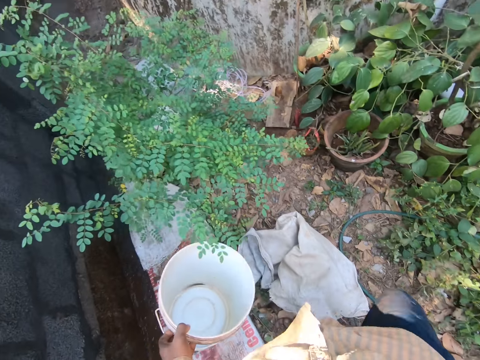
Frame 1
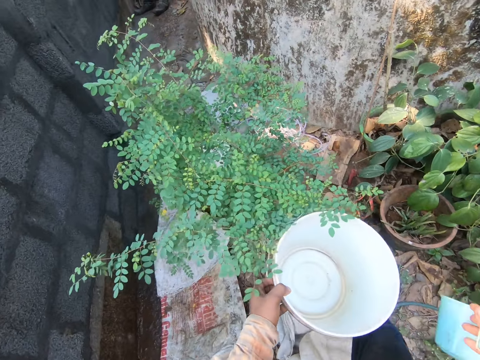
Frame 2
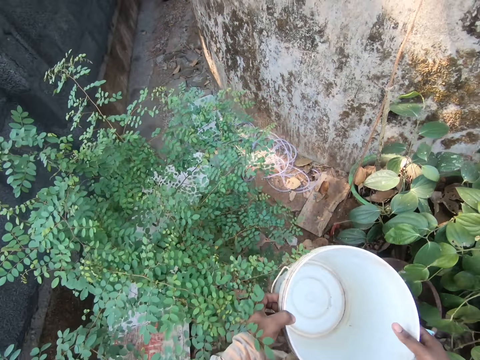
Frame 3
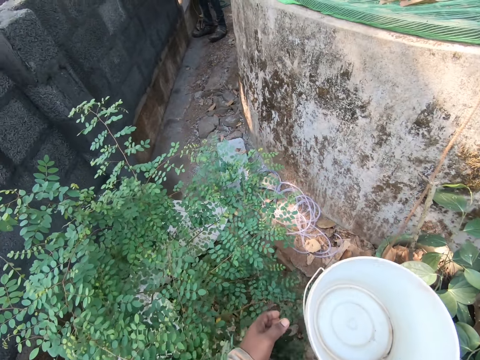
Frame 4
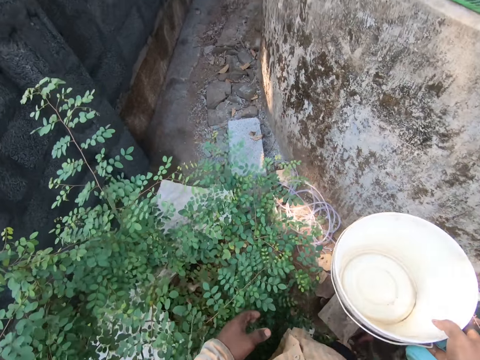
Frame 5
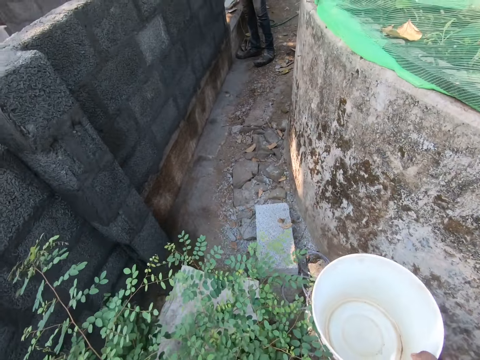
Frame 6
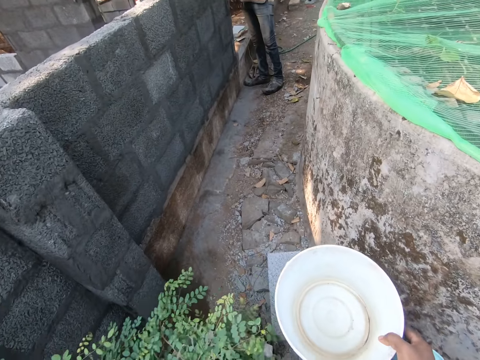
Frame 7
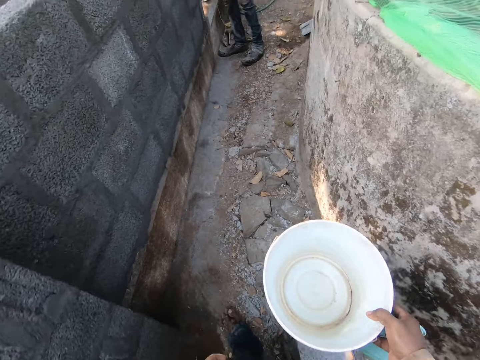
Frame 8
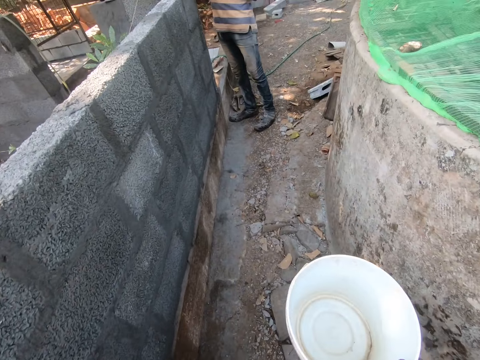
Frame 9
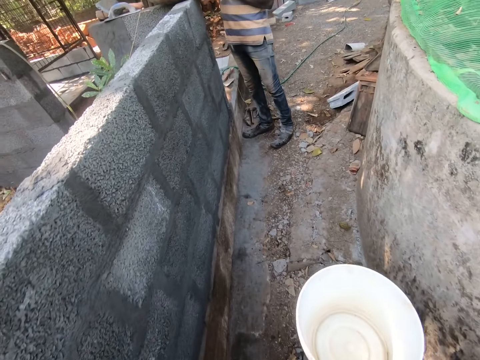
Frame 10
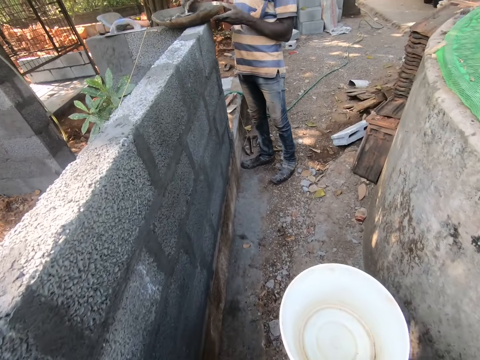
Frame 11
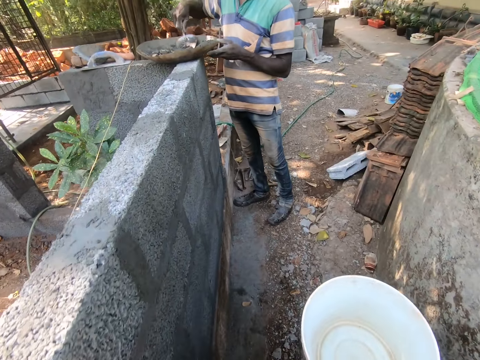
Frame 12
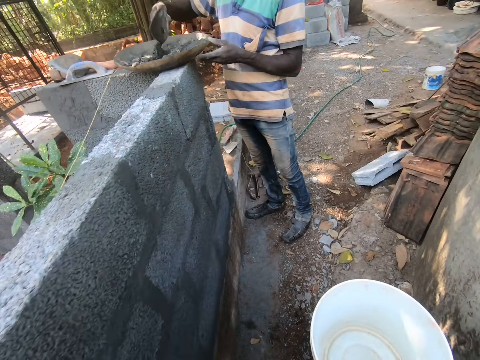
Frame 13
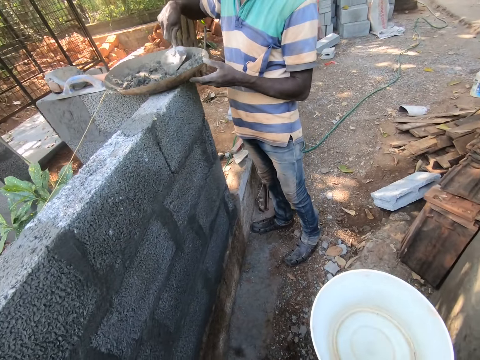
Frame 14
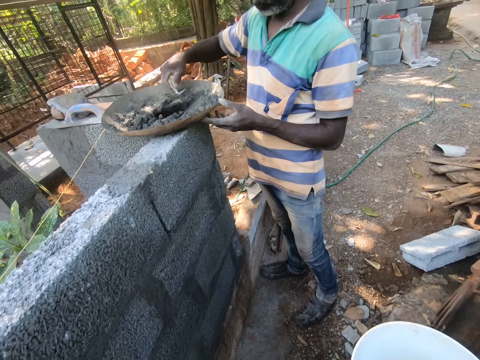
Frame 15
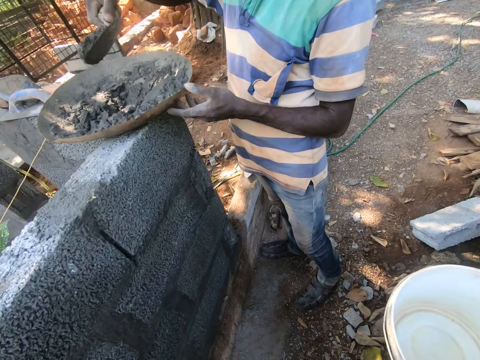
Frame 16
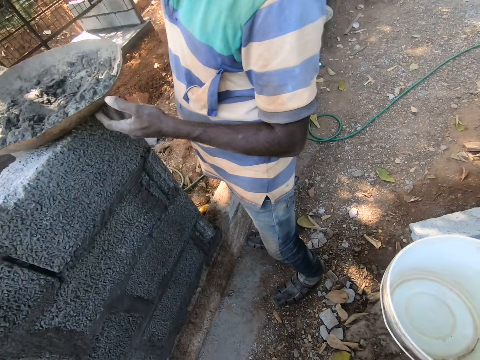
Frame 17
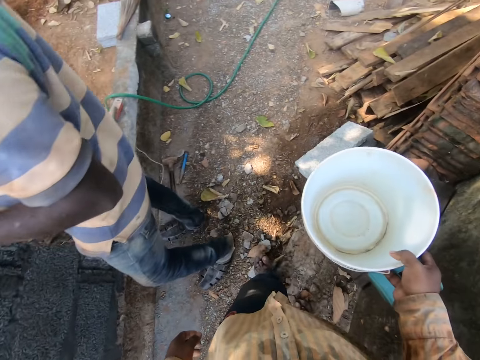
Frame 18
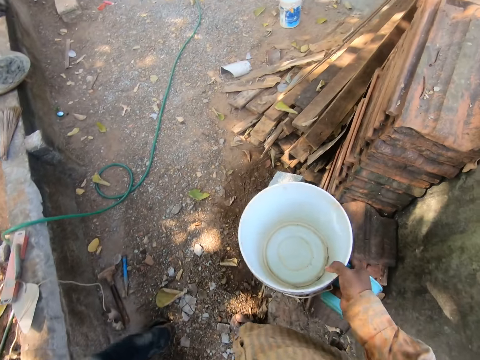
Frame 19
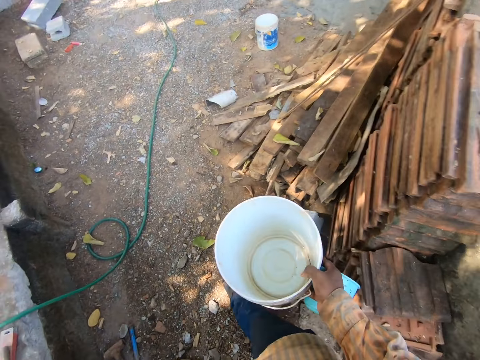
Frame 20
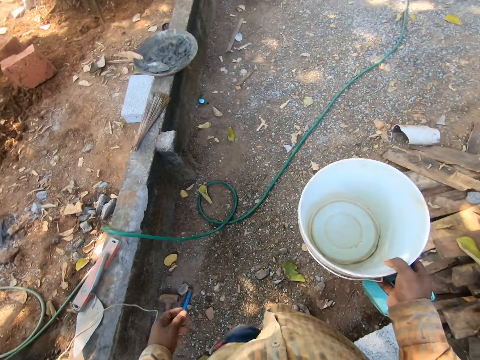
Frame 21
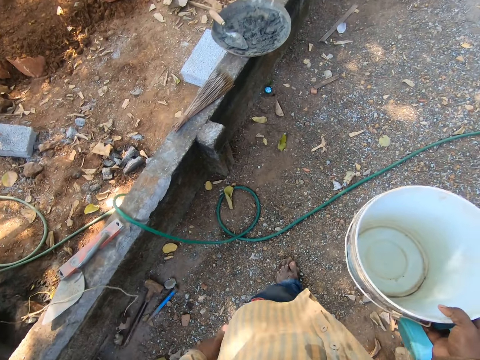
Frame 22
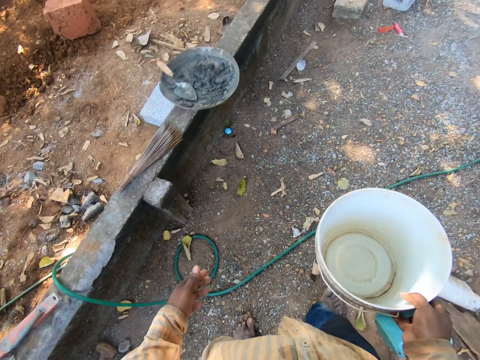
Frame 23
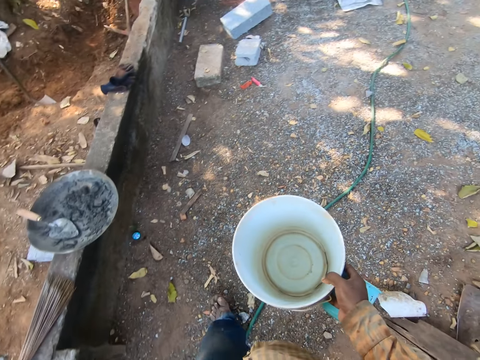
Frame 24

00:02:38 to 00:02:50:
The camera wearer places the bucket on the other hand. They walk around the site. A male mixes the cement. The camera wearer talks to the male. They walk around the site.

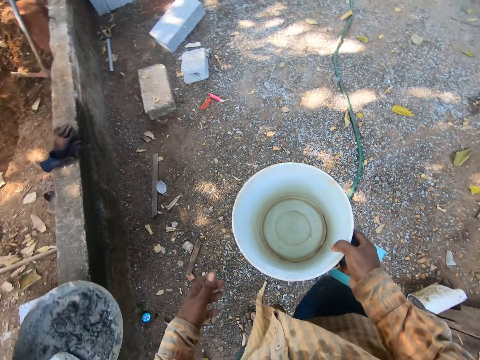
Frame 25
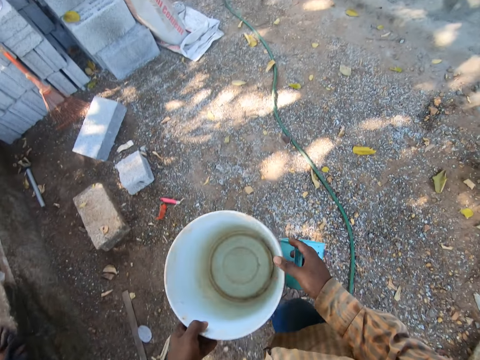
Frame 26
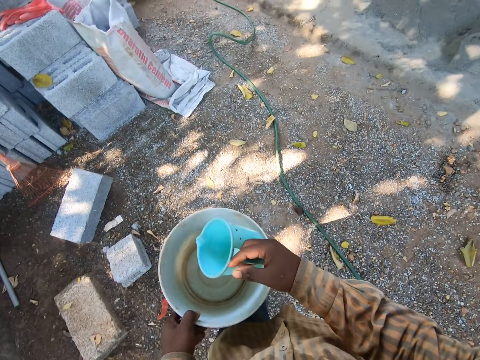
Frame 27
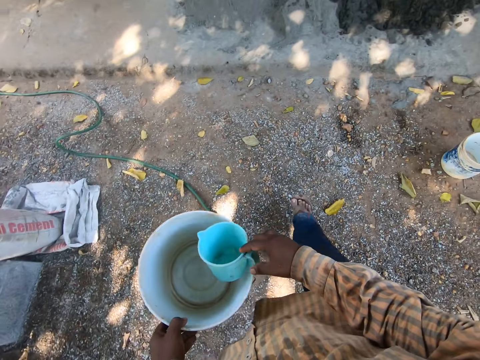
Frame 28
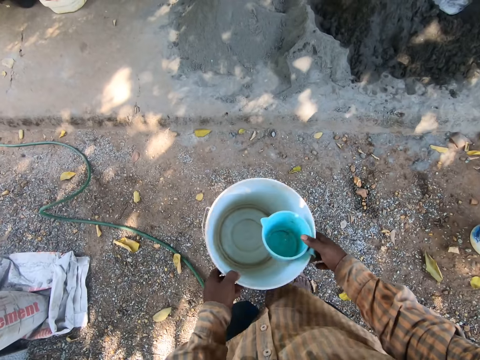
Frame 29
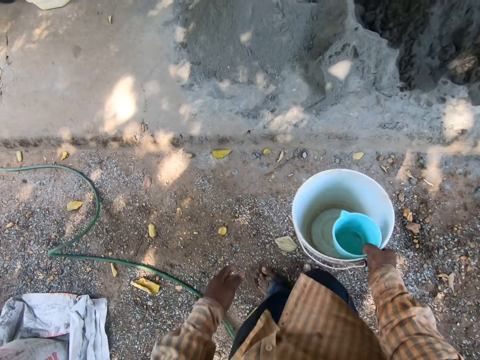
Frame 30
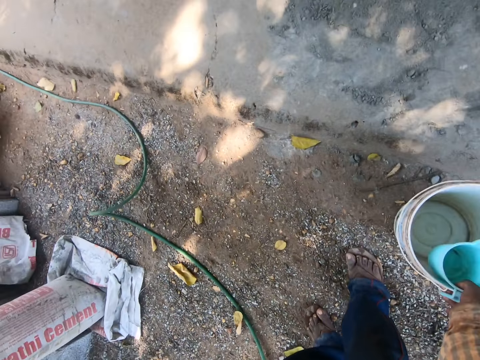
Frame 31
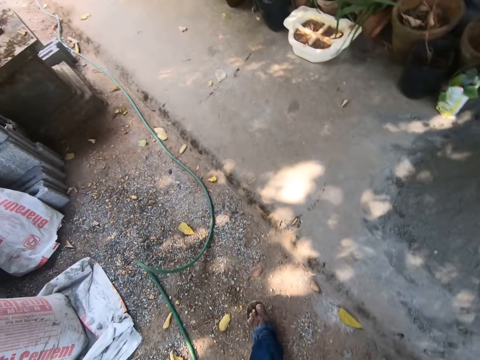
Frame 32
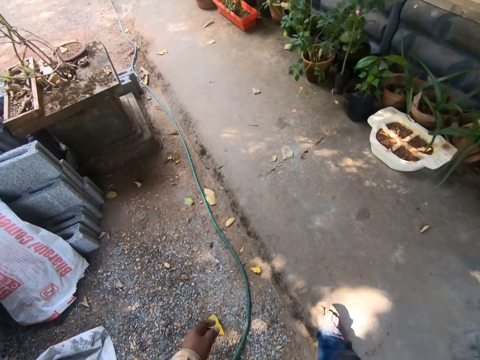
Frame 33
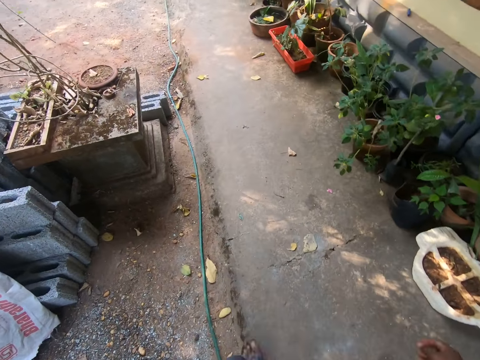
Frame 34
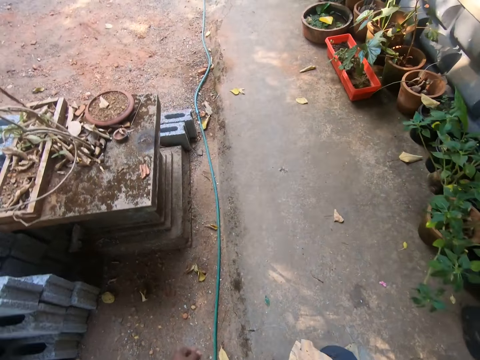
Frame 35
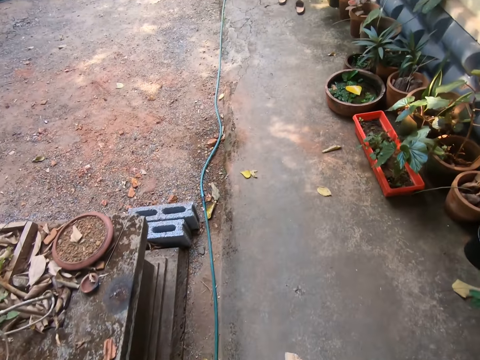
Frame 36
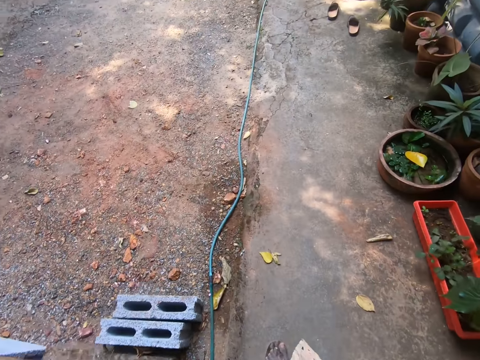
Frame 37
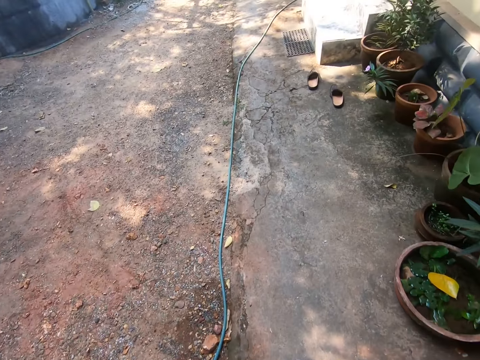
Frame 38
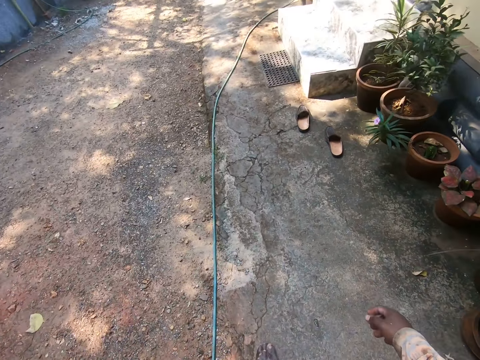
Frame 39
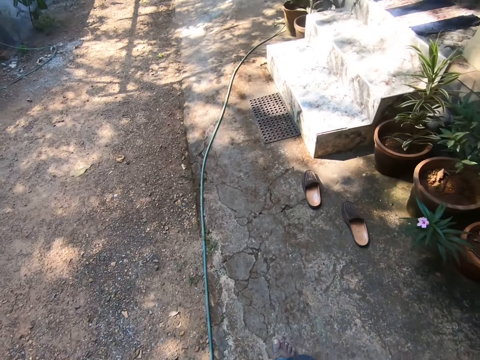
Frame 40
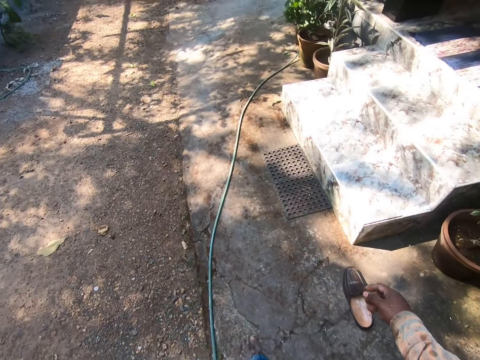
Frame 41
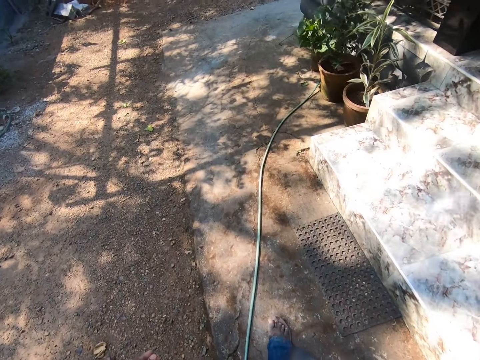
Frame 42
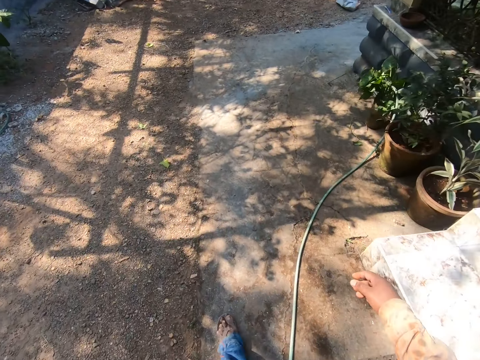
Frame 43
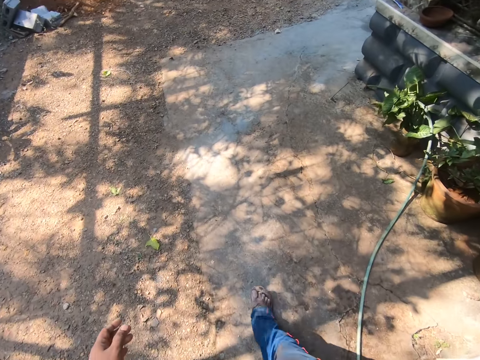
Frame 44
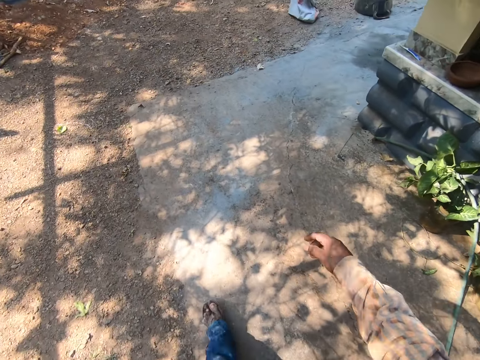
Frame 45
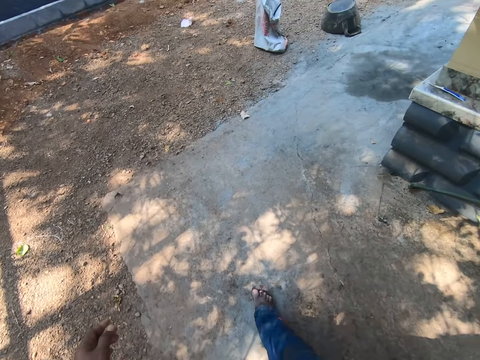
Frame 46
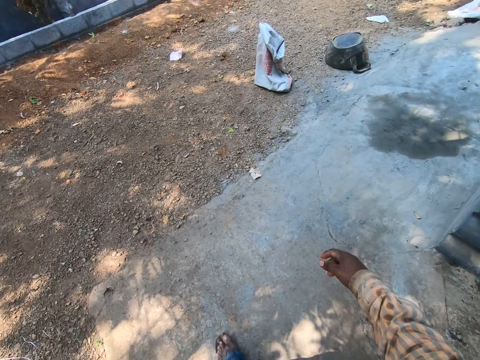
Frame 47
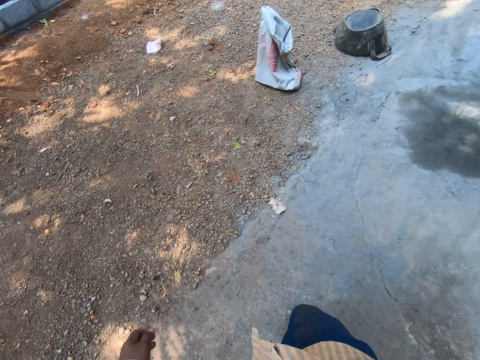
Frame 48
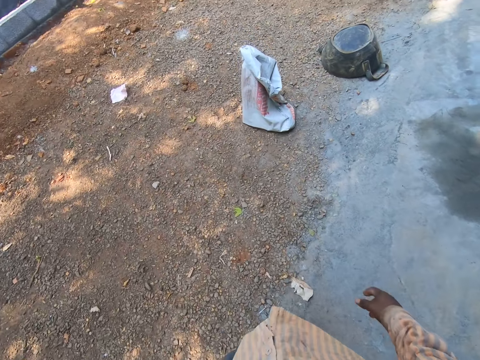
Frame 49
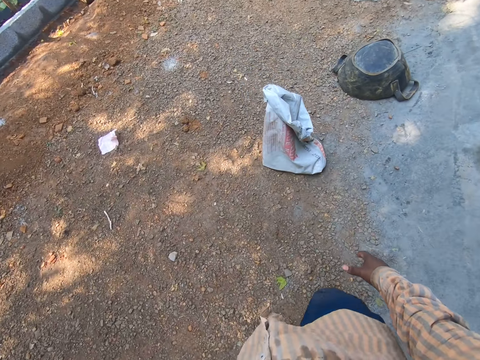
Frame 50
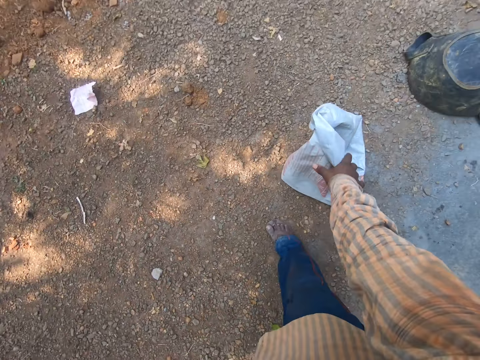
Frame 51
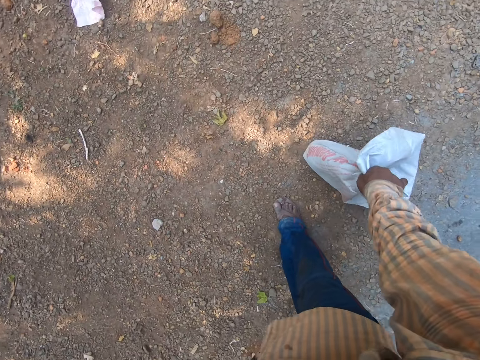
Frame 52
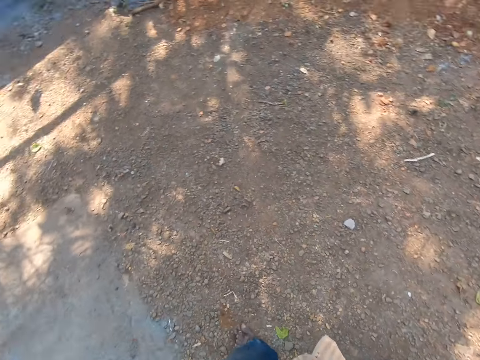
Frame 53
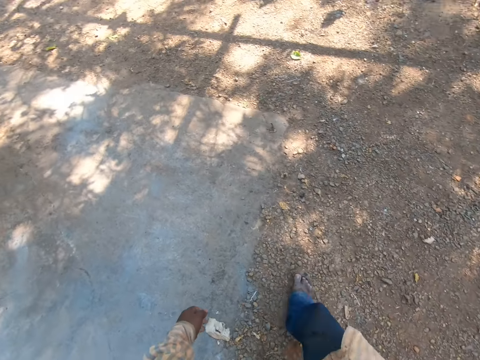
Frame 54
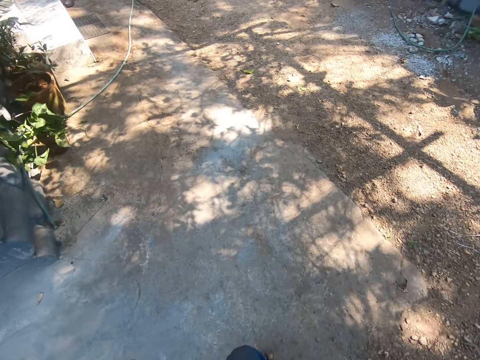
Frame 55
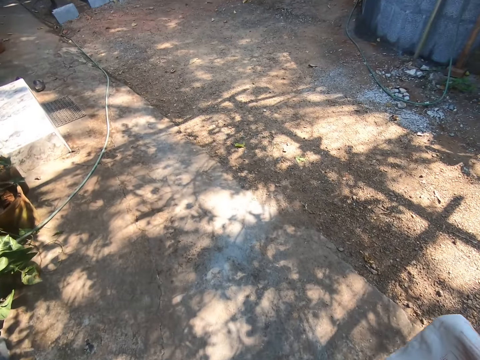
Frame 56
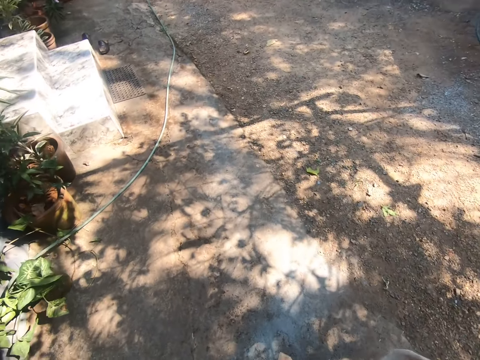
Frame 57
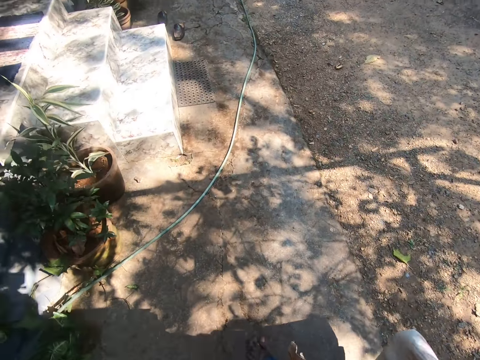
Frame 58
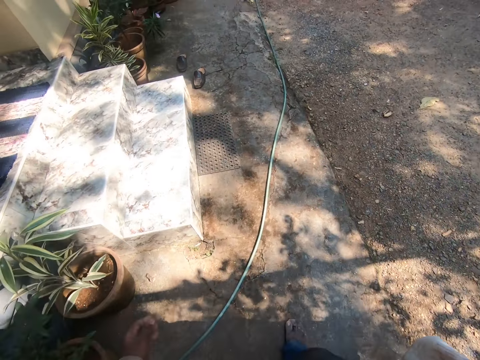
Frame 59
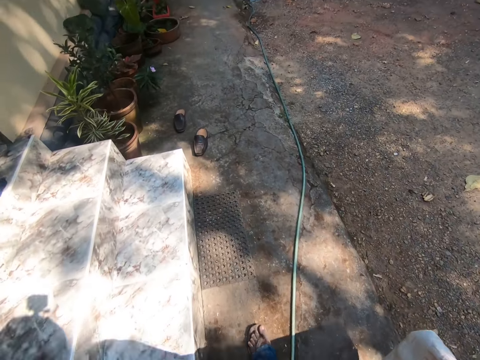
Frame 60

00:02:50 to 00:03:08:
The camera wearer places the bucket on the other hand. They place the jug in the bucket. They place the bucket on the other hand. They place the bucket on the ground. They drop the jug on the ground. They walk around the area. They pick the sack from the ground. They walk around the area.
